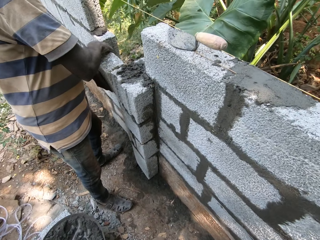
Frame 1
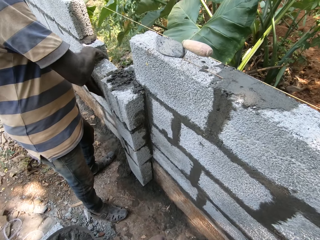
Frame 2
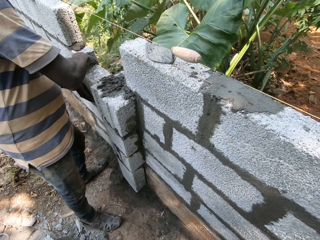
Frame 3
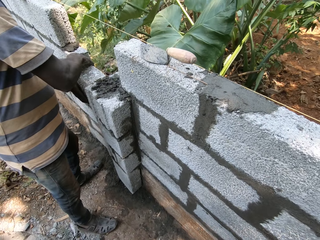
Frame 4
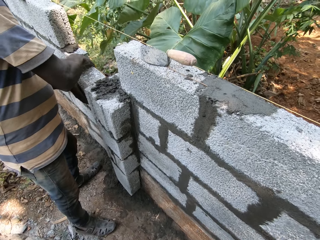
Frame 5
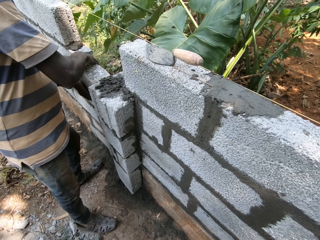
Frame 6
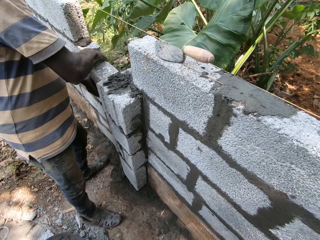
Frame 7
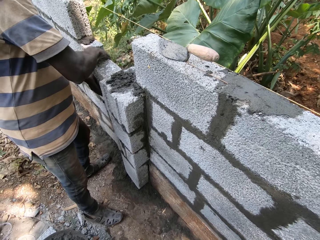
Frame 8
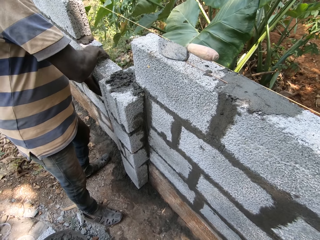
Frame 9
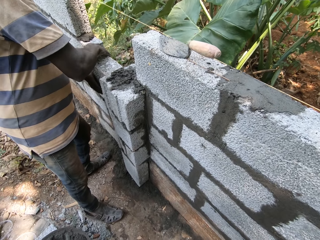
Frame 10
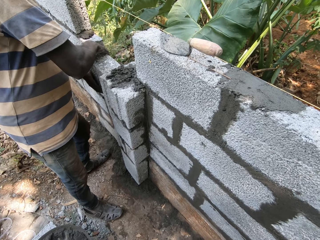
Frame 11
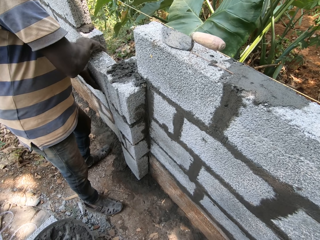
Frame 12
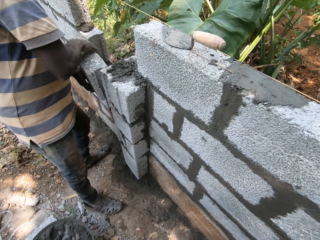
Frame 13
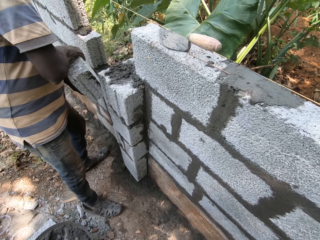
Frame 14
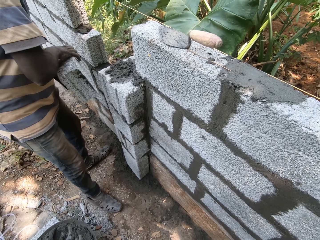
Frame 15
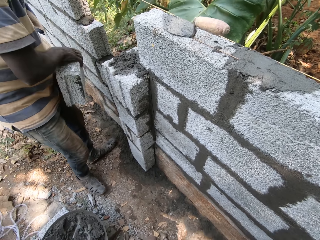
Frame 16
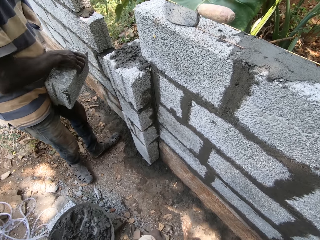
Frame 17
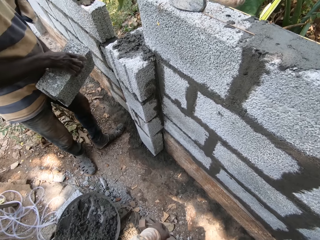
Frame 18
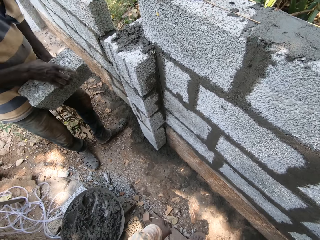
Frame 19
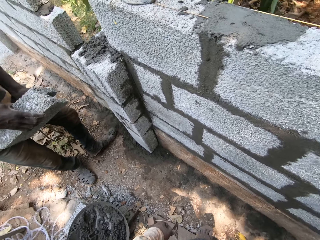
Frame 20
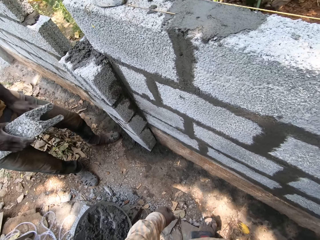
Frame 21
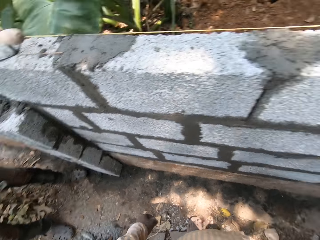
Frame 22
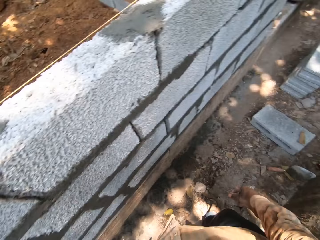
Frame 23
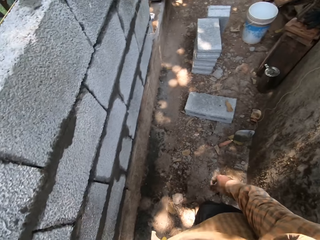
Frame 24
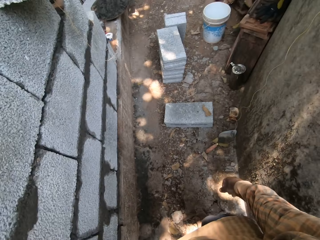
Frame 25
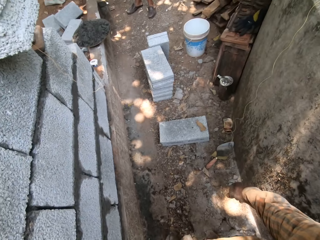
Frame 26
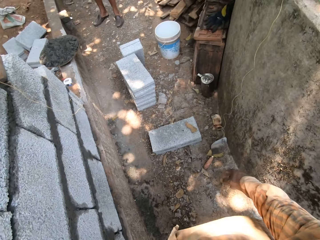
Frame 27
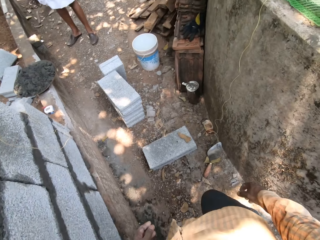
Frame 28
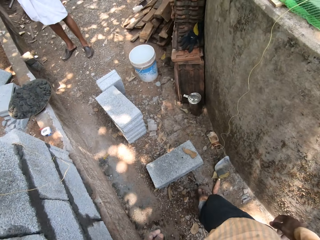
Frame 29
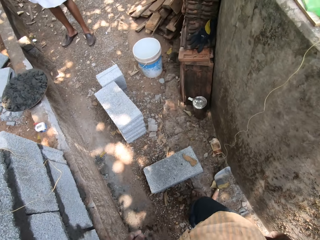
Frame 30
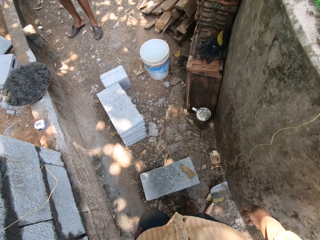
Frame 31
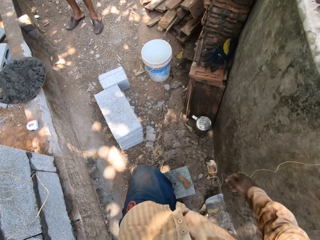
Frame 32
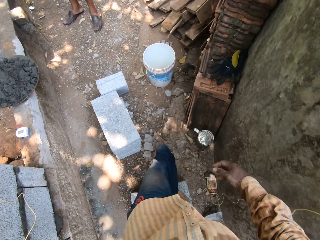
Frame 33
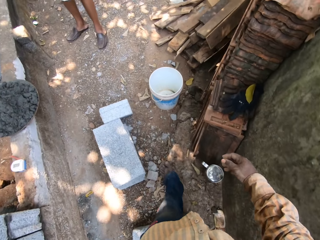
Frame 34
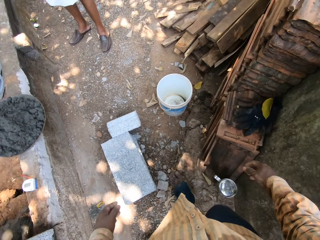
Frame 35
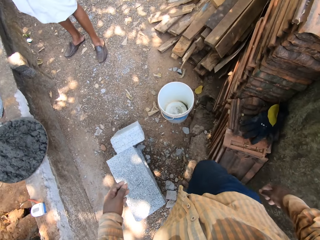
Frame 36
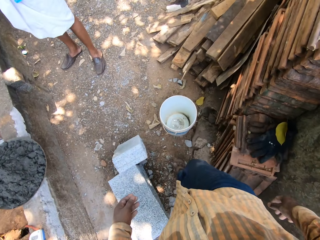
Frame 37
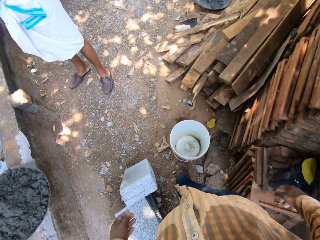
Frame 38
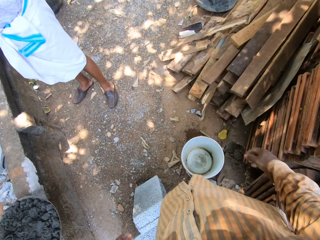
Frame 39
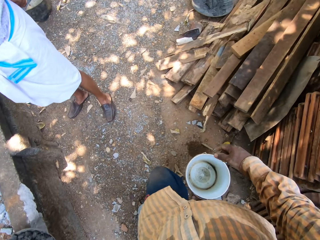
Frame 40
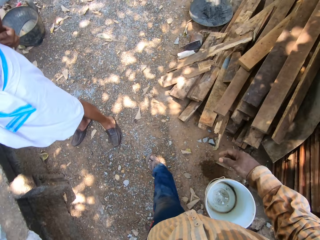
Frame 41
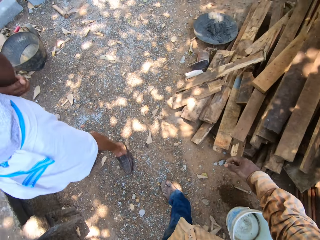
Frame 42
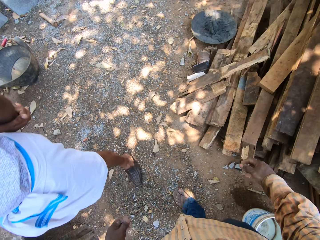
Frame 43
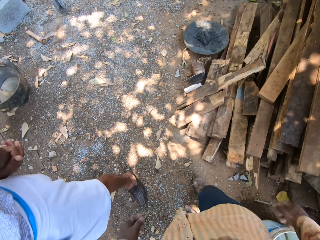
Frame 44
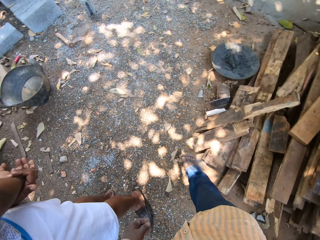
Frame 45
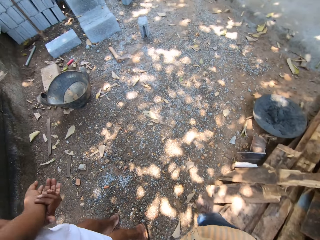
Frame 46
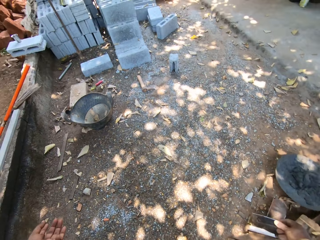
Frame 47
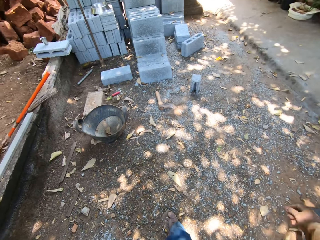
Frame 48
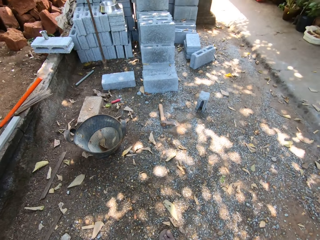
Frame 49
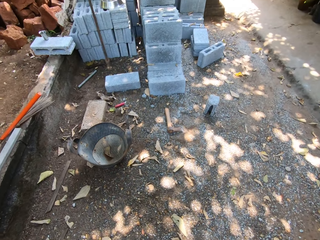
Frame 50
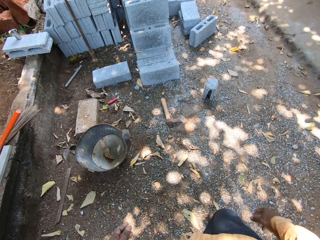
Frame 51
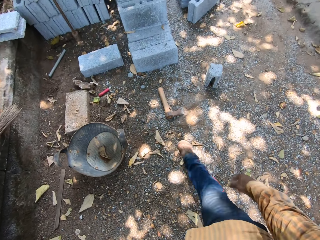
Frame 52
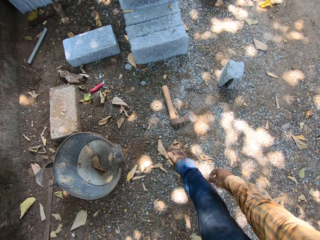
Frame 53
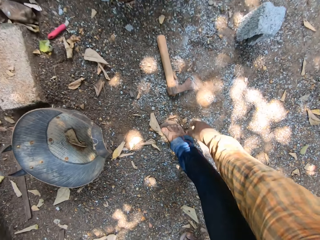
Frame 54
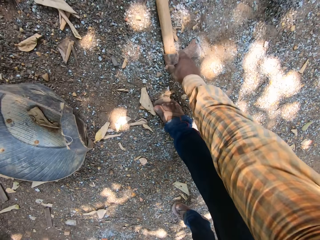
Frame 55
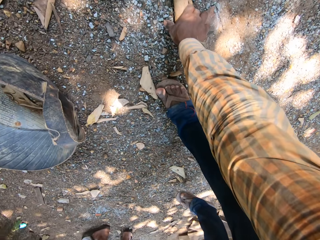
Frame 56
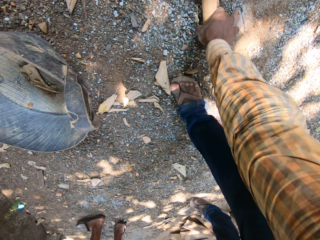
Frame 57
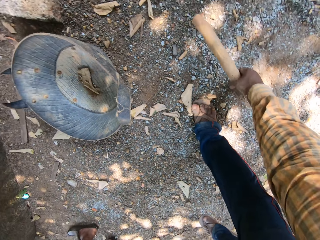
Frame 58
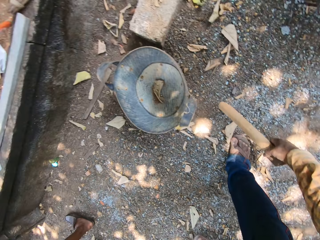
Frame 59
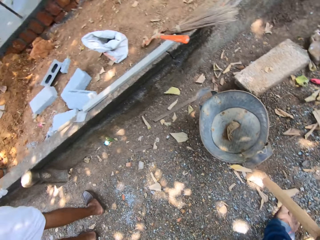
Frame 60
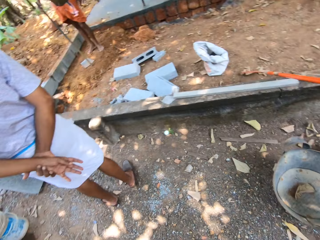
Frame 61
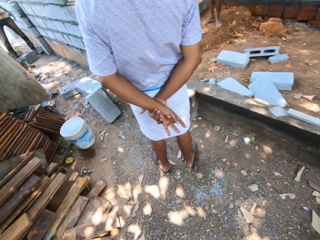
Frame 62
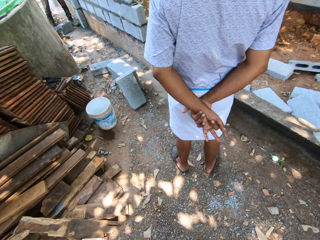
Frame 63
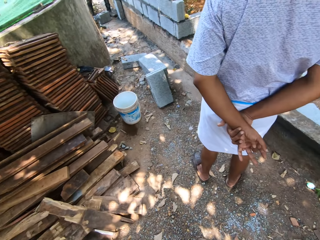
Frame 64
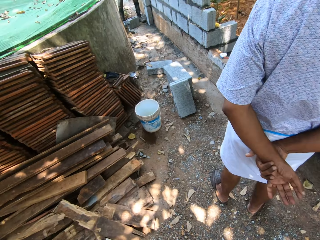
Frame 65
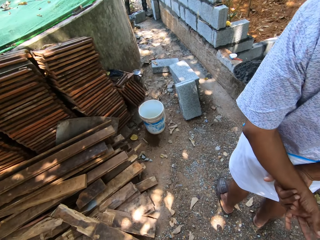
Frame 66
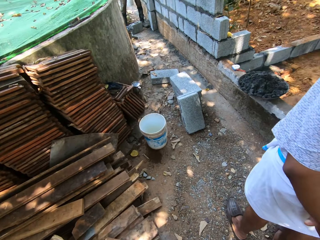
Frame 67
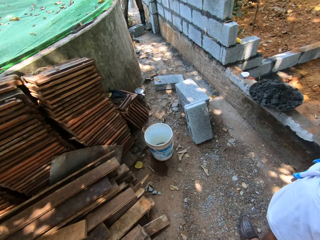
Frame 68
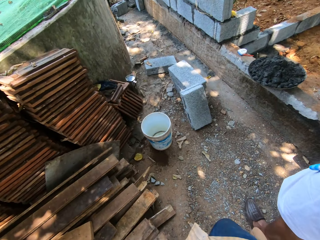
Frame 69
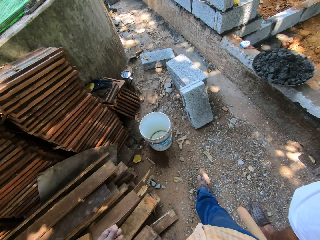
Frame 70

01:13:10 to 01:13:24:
The camera wearer interacts with a man. The man places a concrete block and removes the concrete block. The camera wearer walks around. Another man looks around. The camera wearer picks the axe from the ground with his right hand.

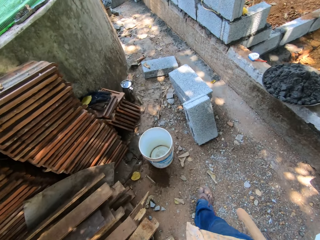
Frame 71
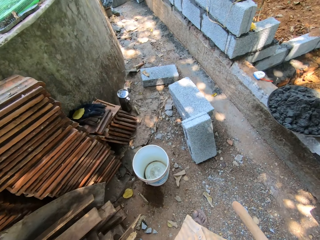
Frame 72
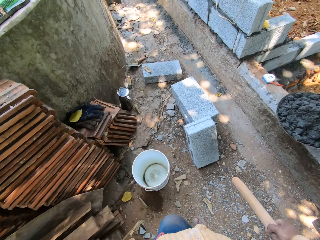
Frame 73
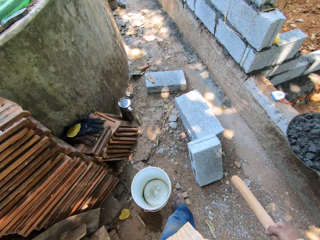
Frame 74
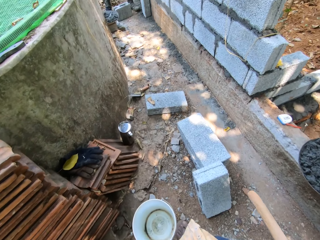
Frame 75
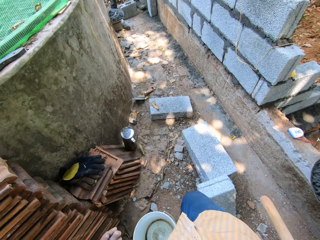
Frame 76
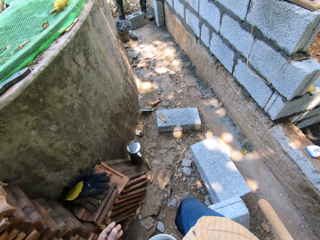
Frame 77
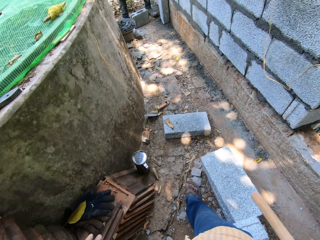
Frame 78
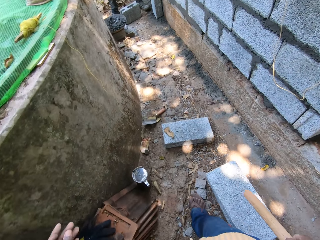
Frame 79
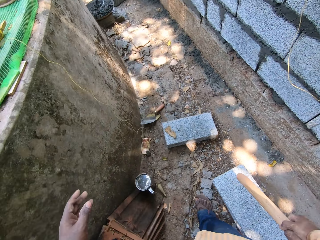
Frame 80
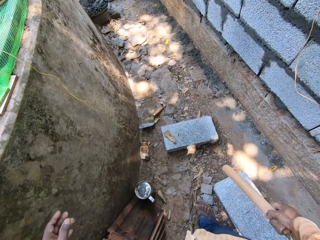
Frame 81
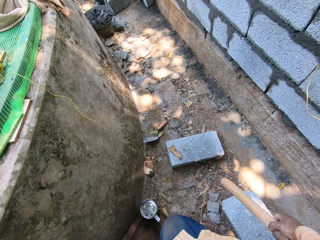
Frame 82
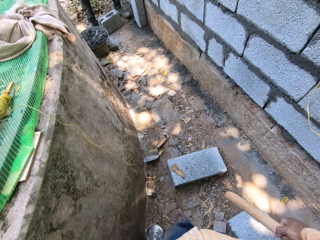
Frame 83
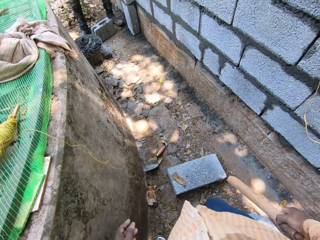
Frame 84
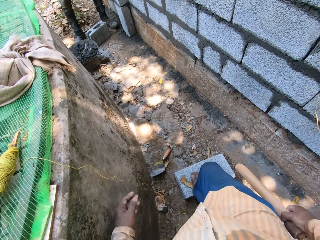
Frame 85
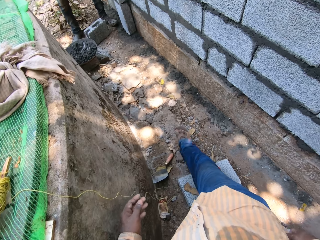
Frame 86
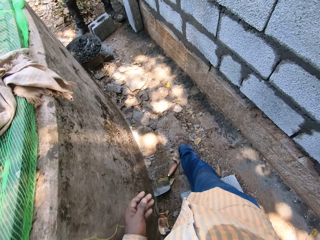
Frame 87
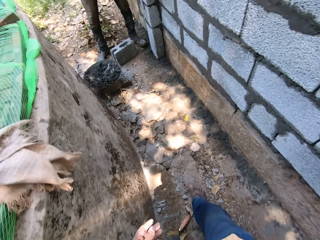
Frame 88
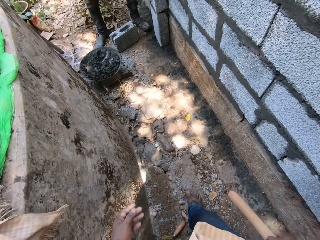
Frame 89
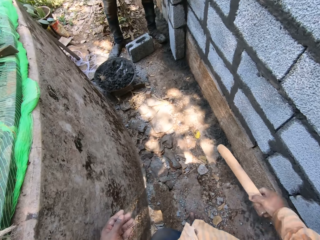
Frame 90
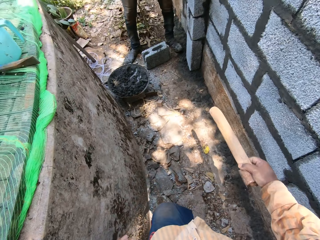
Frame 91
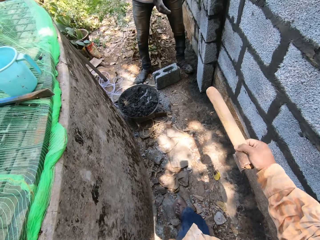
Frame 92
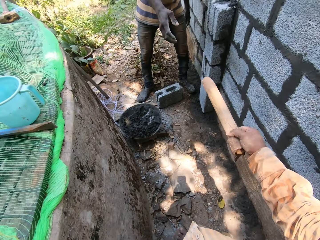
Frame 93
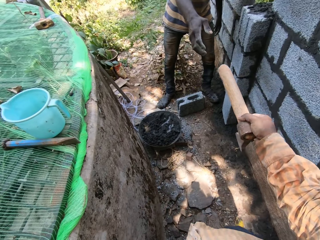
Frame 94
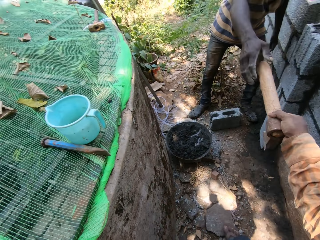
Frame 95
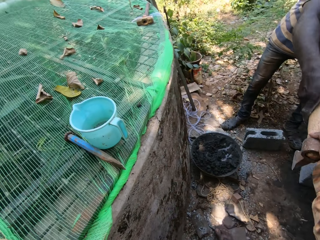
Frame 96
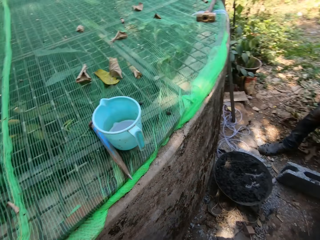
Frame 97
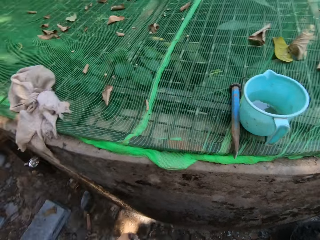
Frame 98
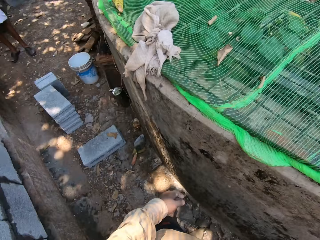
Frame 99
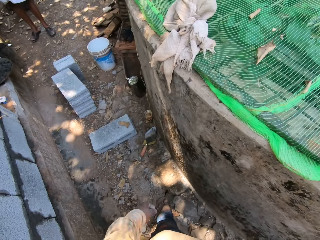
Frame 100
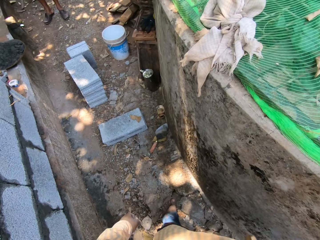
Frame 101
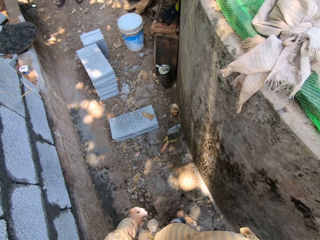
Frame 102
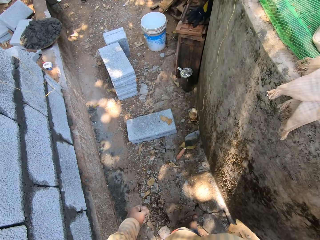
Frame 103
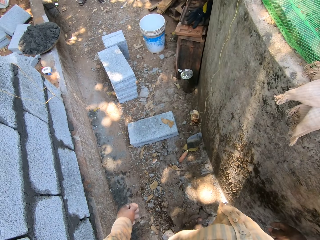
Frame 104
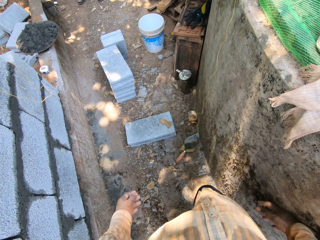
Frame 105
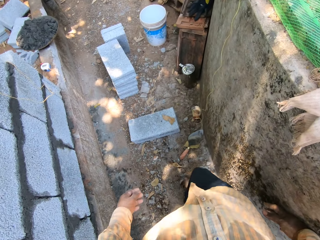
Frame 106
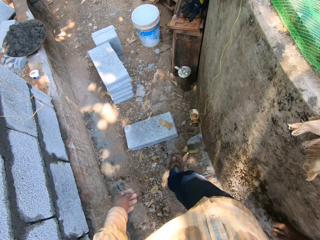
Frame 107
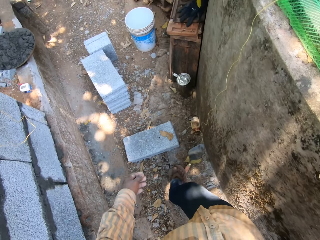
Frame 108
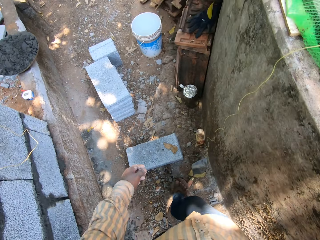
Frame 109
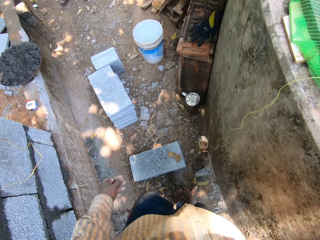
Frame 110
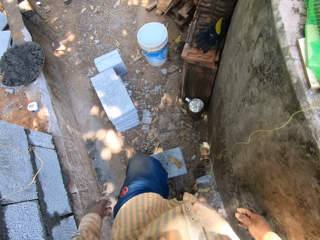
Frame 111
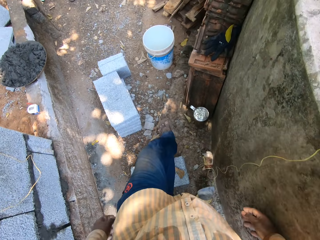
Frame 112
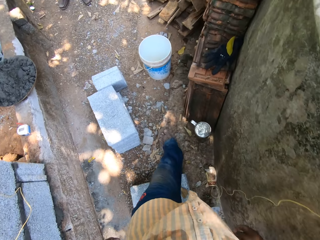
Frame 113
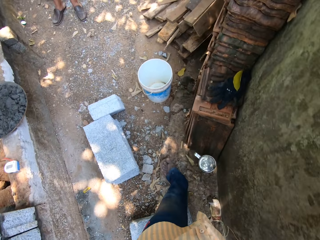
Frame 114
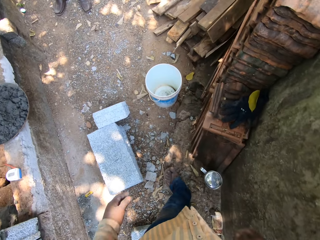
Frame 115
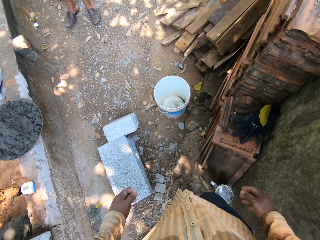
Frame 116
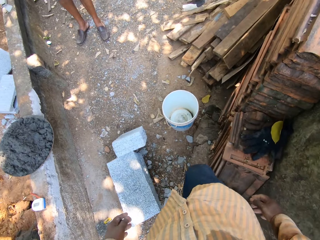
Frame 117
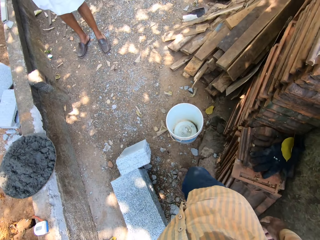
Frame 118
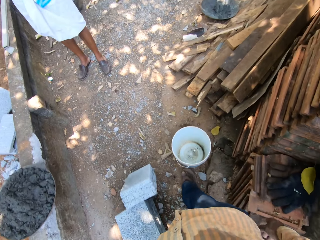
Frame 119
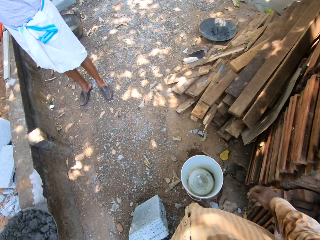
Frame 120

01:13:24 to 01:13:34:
The camera wearer walks around. He passes the axe to the man with his right hand. He walks around.
